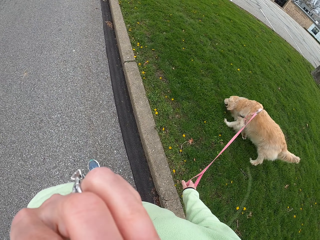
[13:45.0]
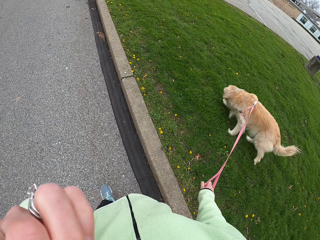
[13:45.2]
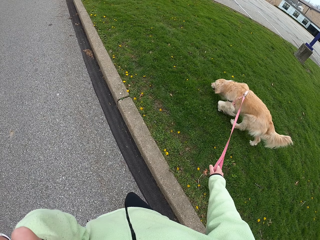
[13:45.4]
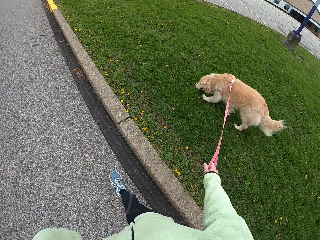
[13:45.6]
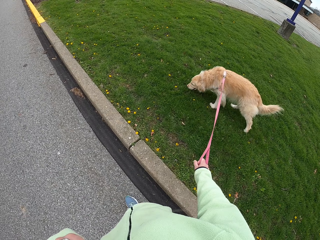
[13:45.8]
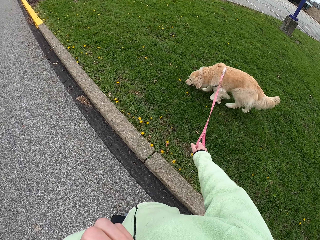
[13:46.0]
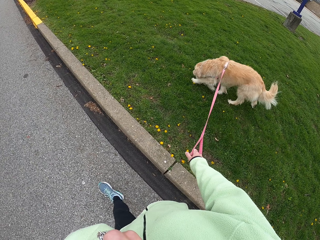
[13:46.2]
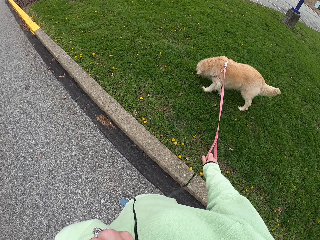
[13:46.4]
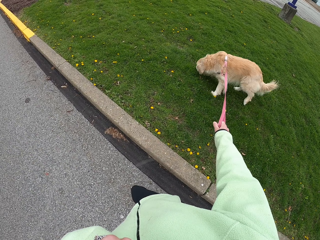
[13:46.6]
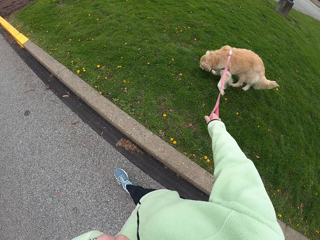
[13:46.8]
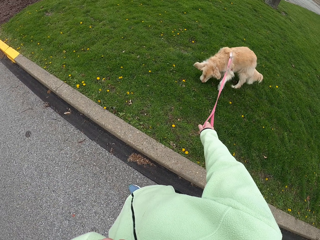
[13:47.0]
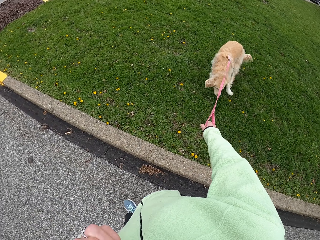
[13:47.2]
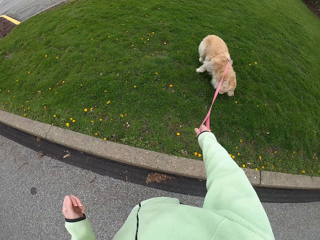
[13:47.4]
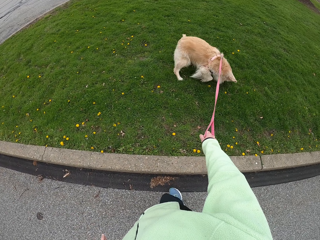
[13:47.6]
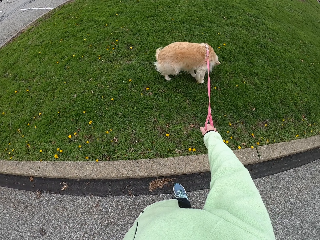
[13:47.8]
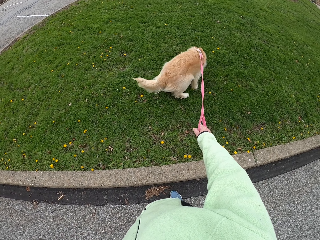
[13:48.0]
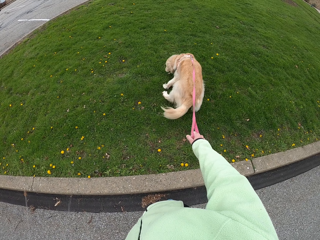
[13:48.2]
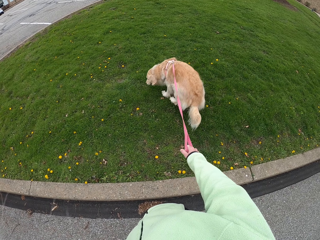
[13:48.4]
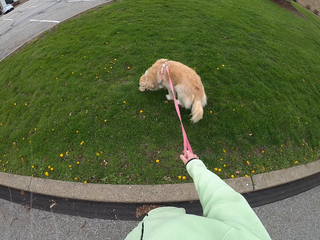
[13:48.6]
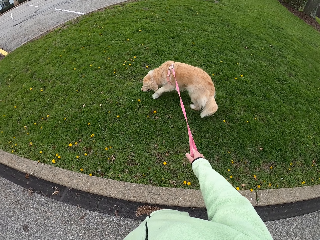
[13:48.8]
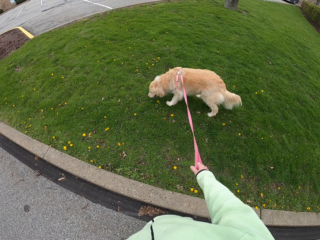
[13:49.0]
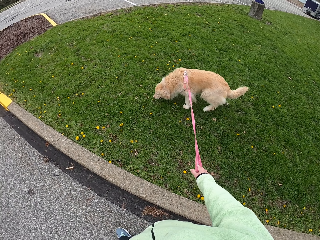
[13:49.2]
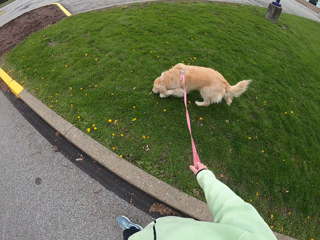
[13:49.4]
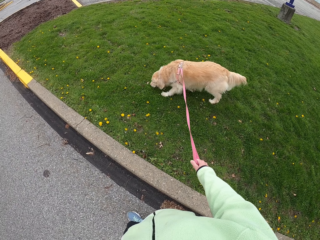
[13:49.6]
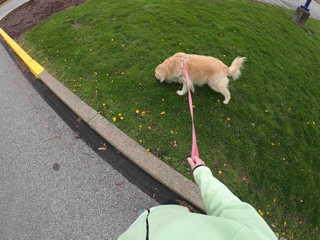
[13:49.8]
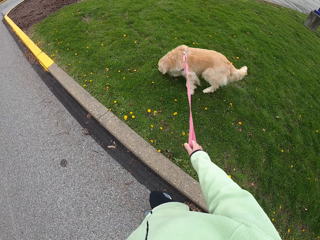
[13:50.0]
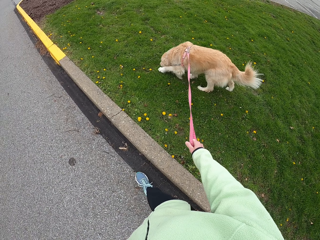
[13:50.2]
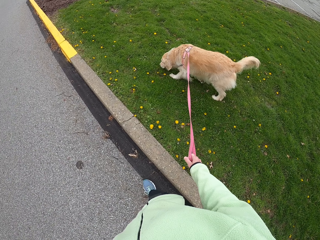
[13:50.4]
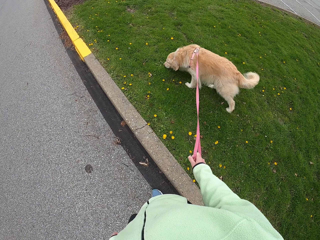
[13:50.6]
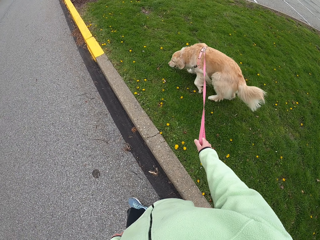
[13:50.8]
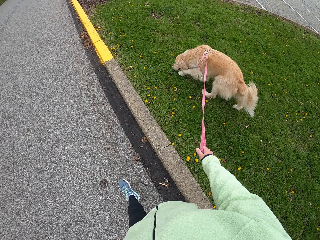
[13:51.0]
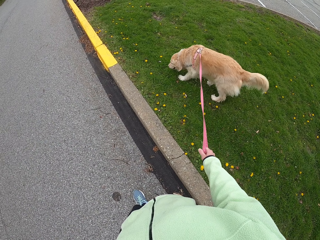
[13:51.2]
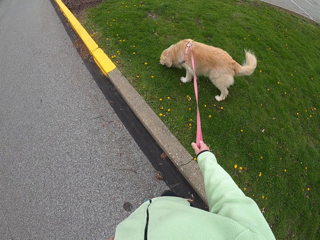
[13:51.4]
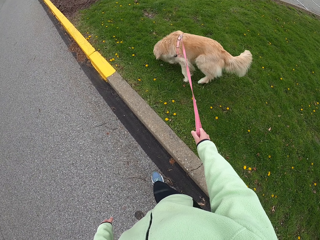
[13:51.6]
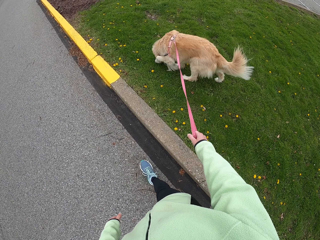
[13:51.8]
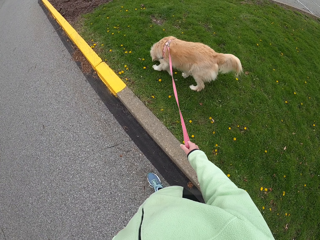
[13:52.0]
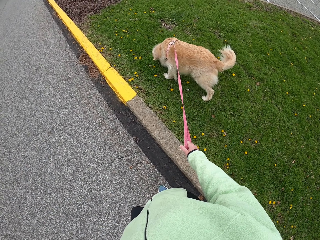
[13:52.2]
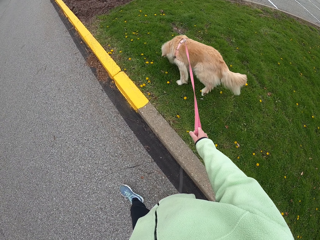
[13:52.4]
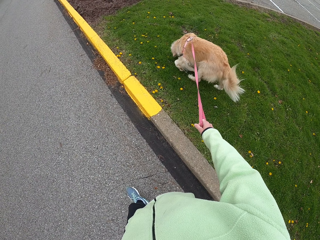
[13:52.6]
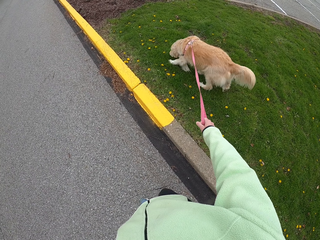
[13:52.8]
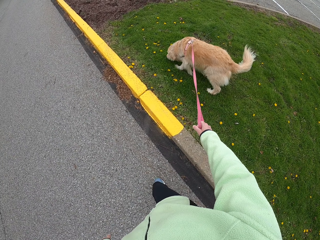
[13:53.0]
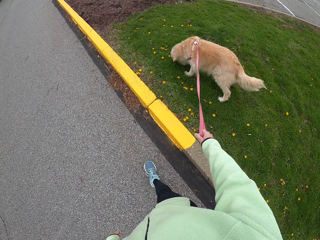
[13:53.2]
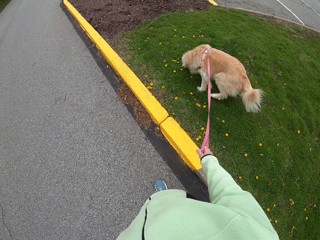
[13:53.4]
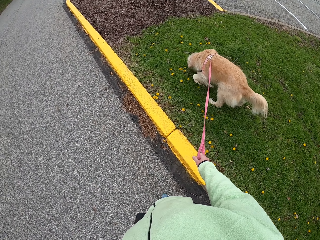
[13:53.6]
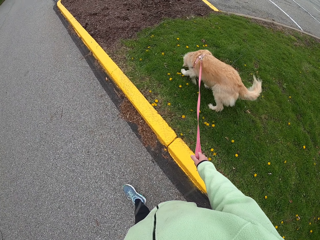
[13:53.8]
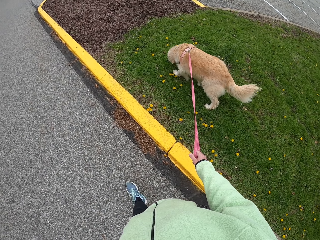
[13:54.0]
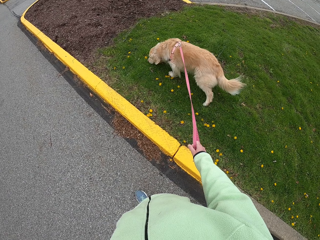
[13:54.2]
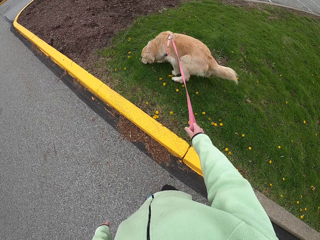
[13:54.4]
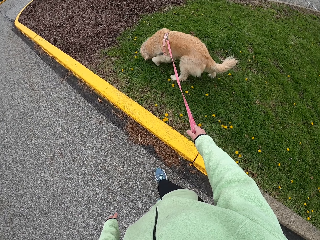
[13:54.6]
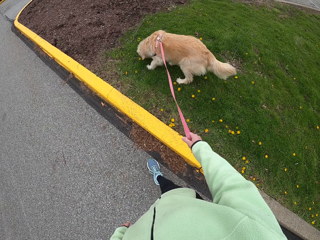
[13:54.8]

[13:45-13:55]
The camera wearer walks on a road holding a dog leash. They stop on the road and look around. They walk on the road holding the dog leash.

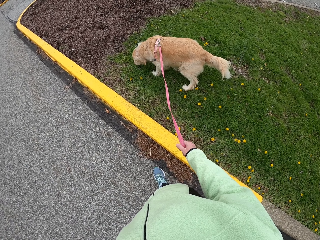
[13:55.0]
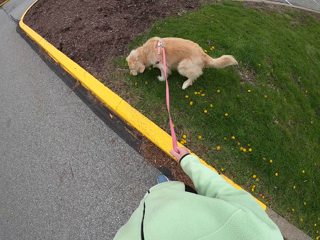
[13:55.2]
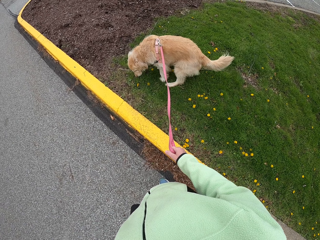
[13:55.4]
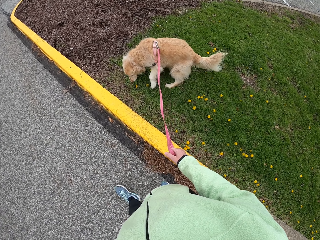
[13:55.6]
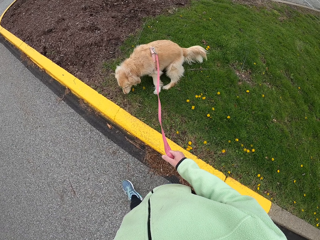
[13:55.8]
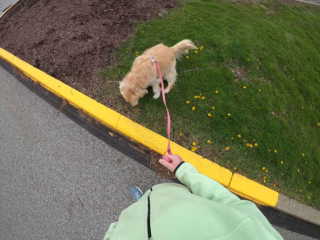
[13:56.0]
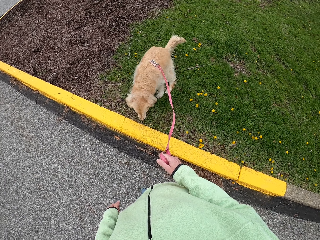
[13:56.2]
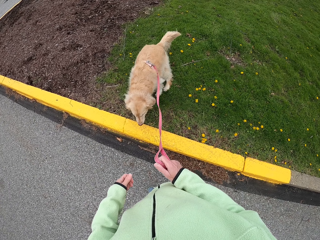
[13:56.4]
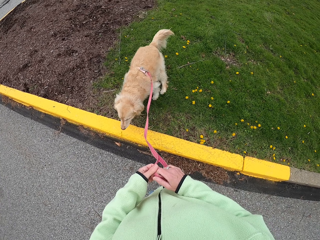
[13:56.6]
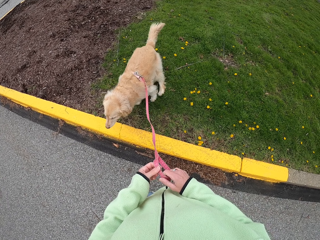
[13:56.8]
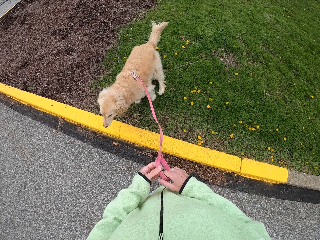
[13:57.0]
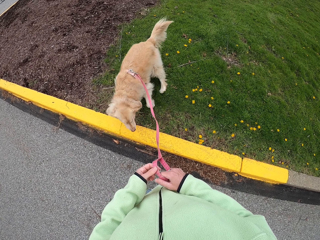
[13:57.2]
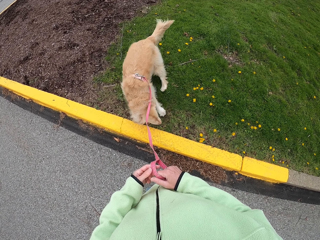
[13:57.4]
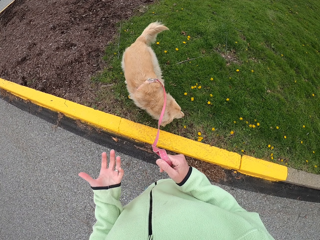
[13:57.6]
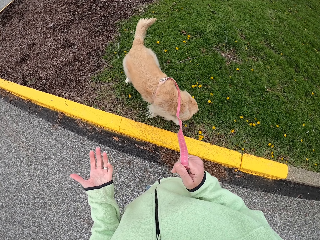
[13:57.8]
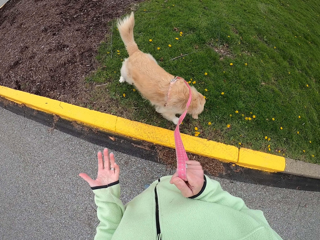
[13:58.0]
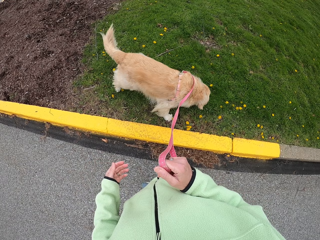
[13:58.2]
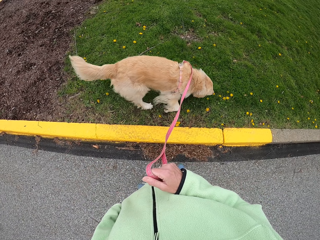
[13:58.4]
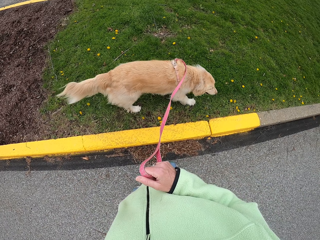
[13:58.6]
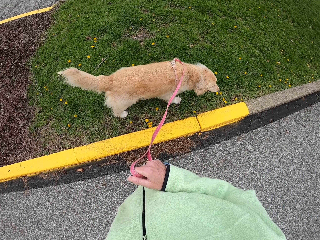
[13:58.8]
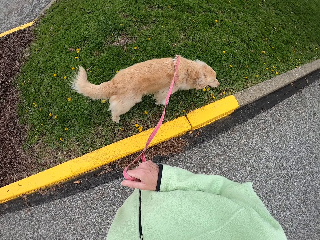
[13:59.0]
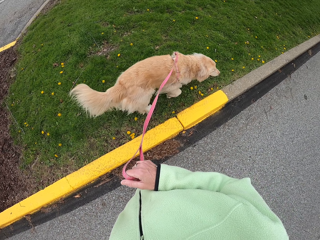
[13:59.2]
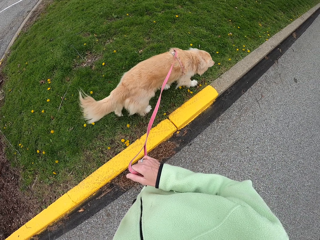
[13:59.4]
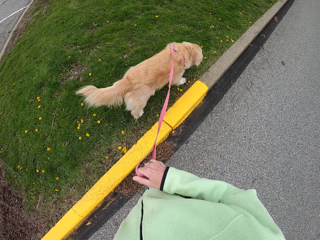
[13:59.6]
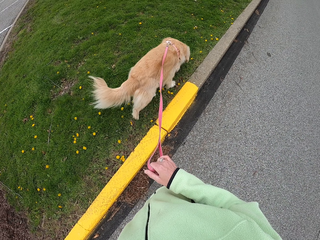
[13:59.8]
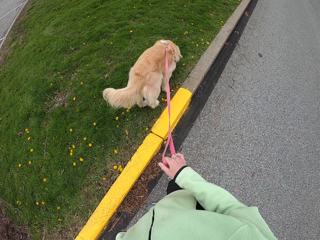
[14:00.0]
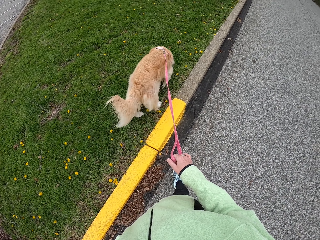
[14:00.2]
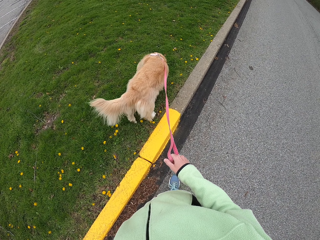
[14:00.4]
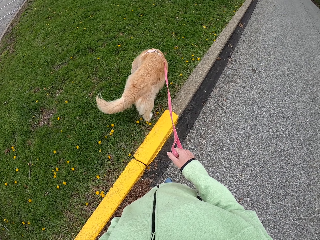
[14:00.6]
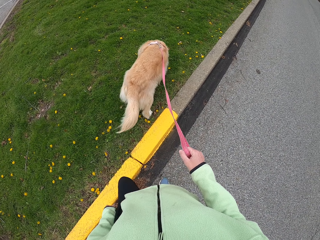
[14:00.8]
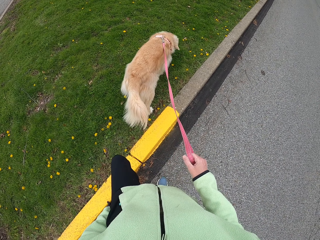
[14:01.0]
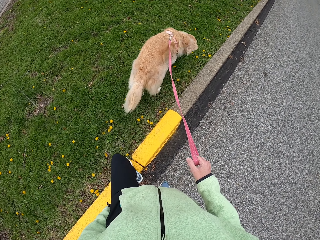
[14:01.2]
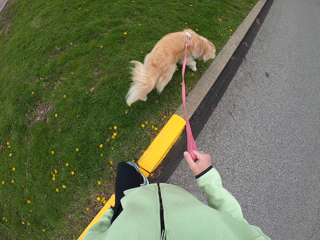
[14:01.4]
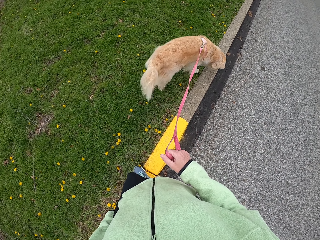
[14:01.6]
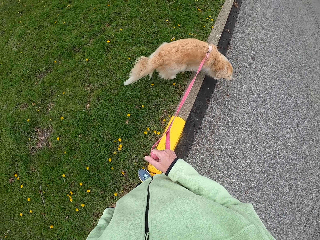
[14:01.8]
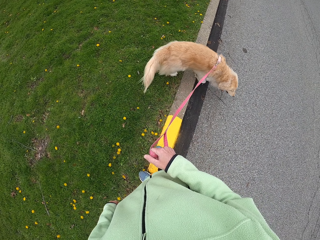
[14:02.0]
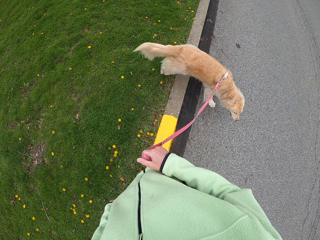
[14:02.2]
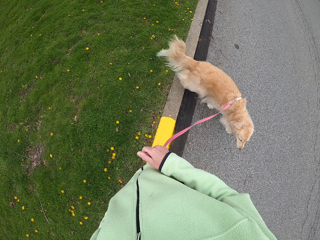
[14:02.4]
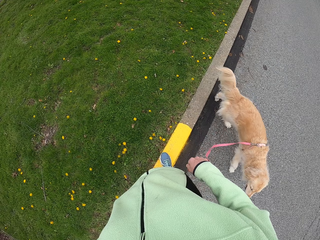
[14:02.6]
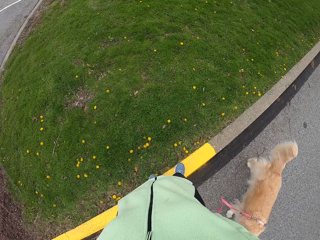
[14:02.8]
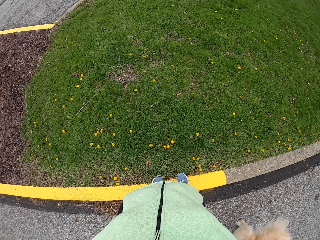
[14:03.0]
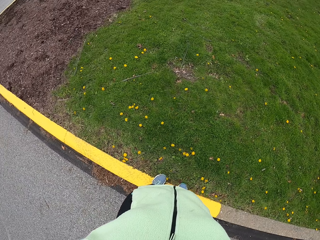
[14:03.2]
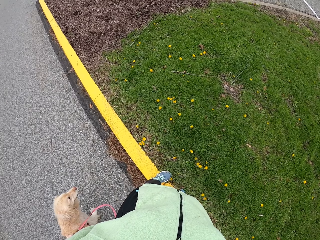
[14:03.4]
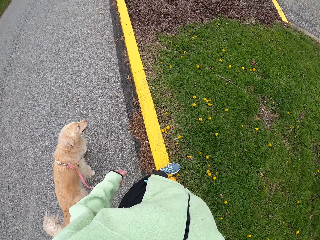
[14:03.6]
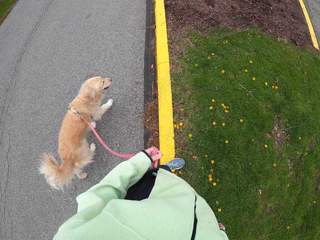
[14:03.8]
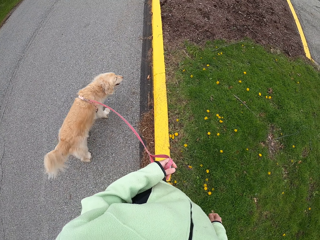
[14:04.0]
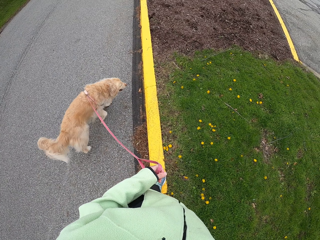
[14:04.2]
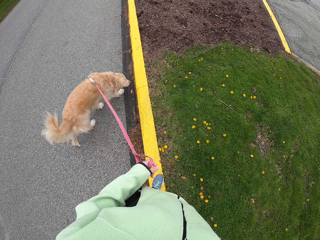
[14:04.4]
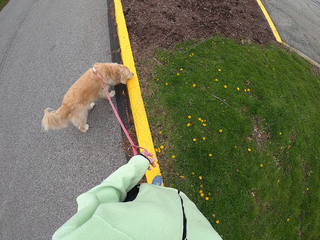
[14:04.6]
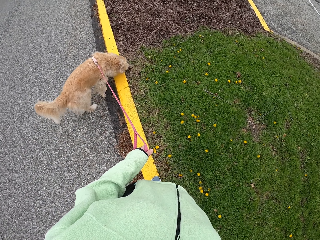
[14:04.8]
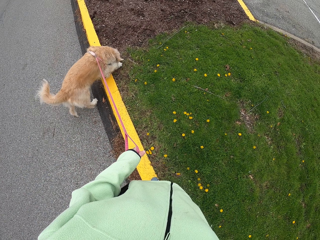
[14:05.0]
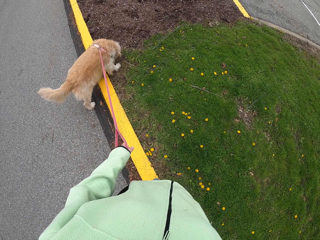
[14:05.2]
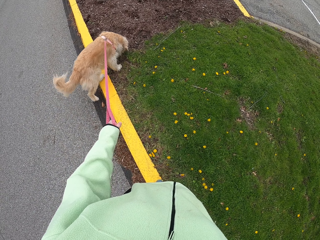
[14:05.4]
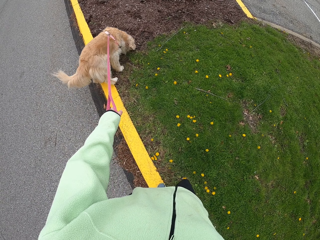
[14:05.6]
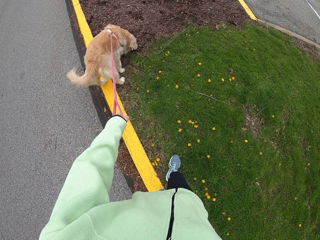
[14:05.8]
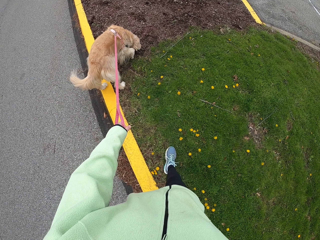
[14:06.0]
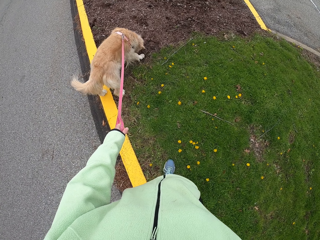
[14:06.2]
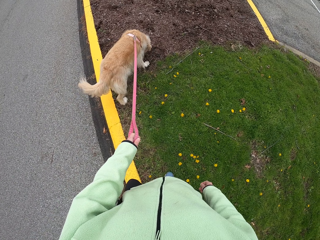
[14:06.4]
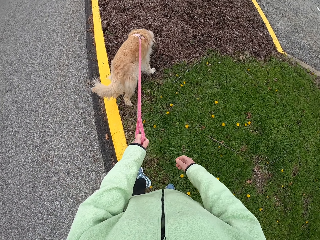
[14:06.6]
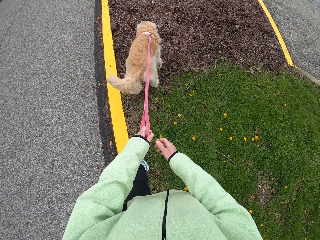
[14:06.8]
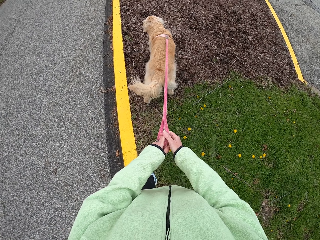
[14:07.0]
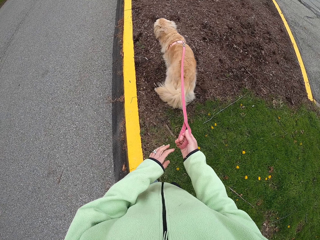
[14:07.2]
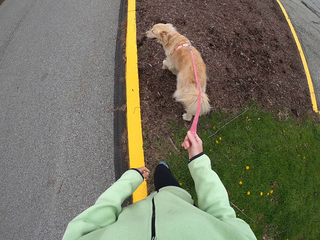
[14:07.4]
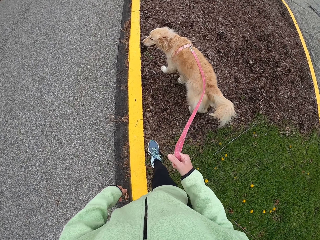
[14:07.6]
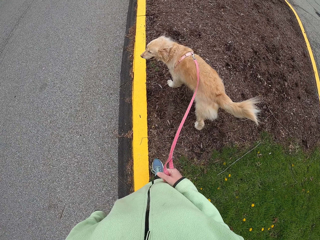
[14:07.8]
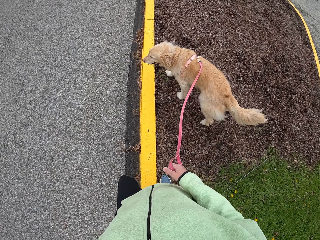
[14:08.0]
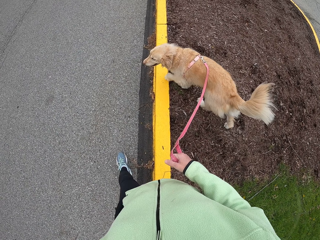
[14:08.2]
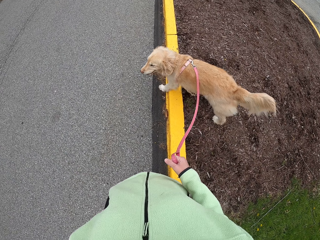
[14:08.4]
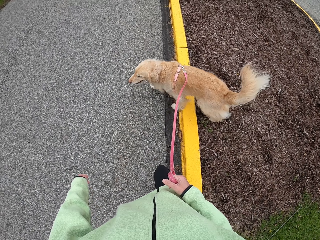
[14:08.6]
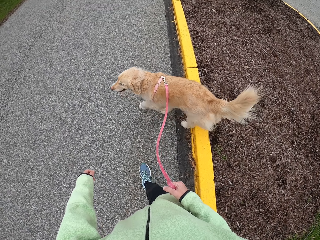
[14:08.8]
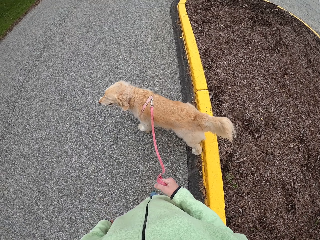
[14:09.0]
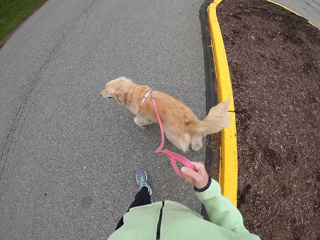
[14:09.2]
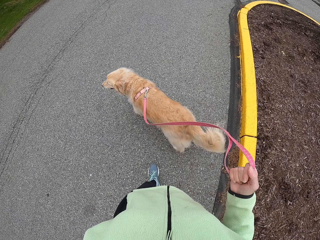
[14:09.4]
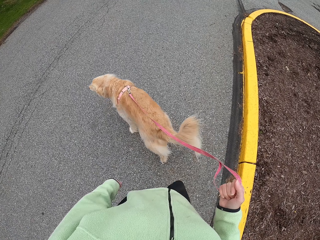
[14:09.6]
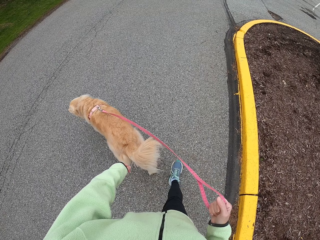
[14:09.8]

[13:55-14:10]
The camera wearer stops on a road. He holds the dog leash with both hands. He moves a hand. He moves a hand down. He looks around the dog. He steps on a road surface. He looks around. He passes the dog leash to his left hand. He moves a hand. He steps on grass. He walks. He passes the dog leash to his right hand. He holds the leash with another hand. He moves a leg to the road. He walks on the road holding the dog leash.
